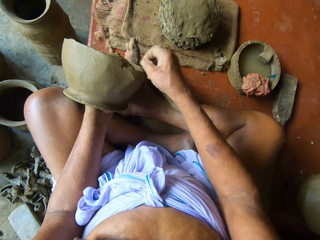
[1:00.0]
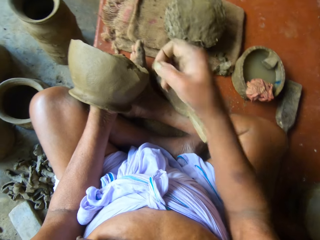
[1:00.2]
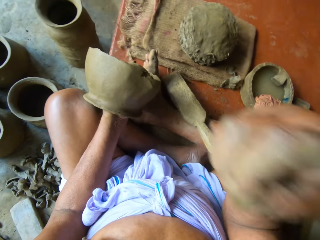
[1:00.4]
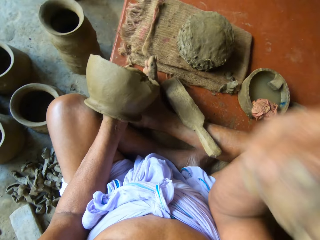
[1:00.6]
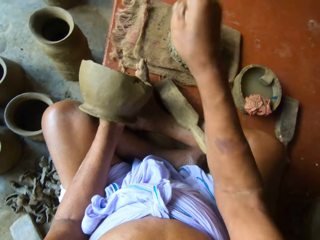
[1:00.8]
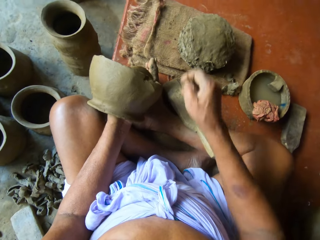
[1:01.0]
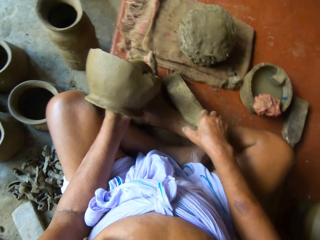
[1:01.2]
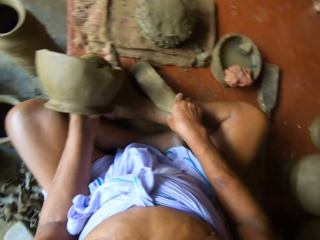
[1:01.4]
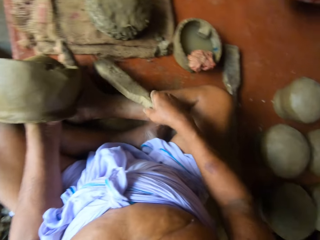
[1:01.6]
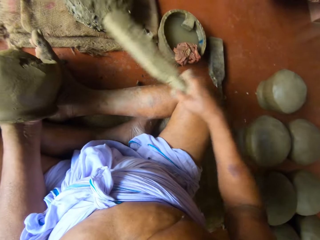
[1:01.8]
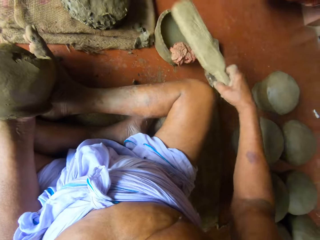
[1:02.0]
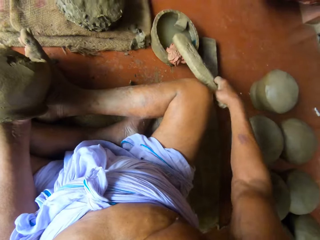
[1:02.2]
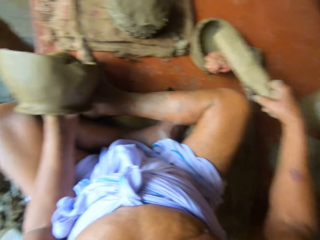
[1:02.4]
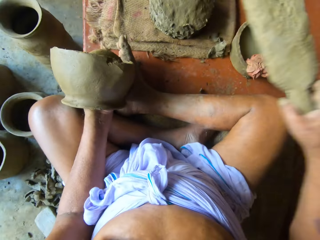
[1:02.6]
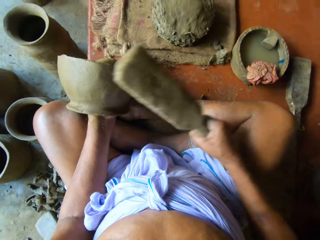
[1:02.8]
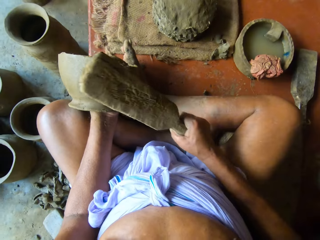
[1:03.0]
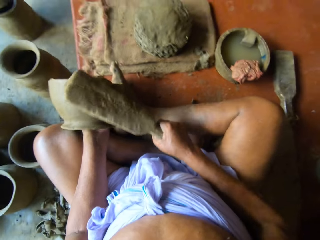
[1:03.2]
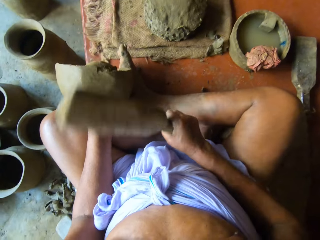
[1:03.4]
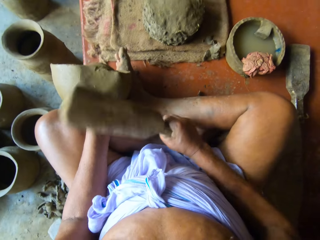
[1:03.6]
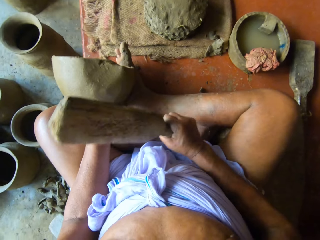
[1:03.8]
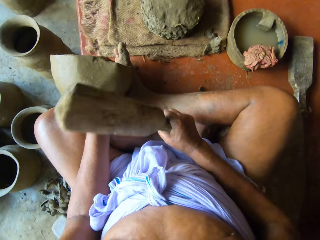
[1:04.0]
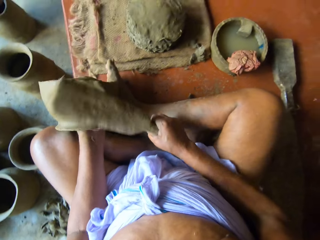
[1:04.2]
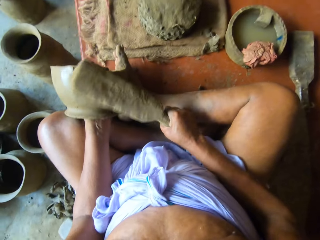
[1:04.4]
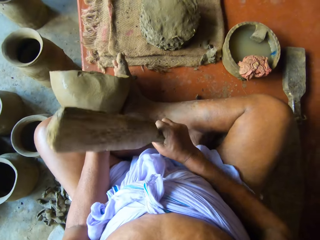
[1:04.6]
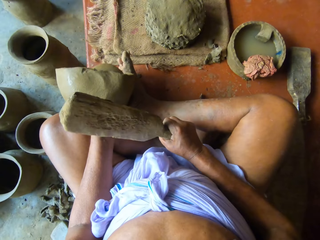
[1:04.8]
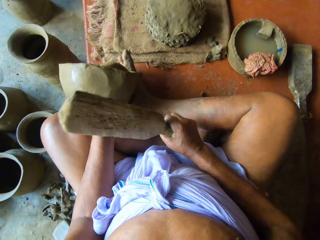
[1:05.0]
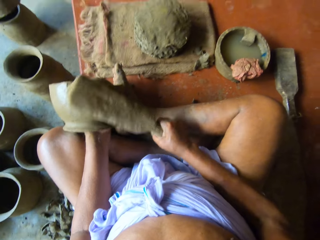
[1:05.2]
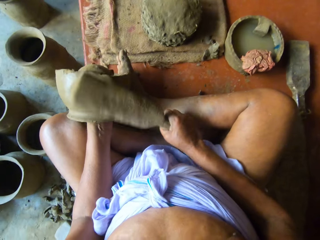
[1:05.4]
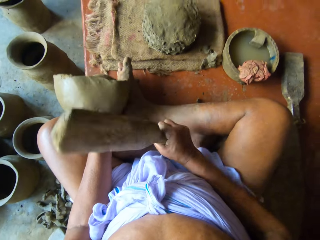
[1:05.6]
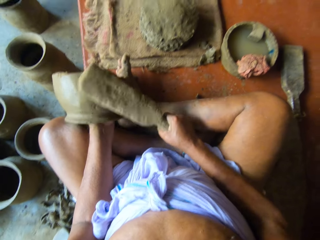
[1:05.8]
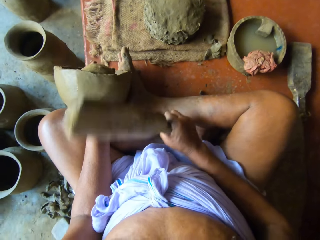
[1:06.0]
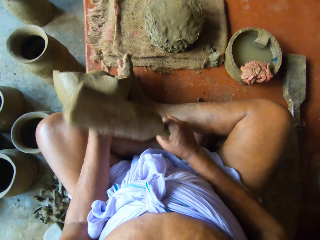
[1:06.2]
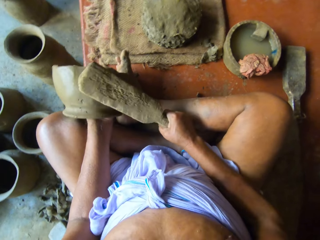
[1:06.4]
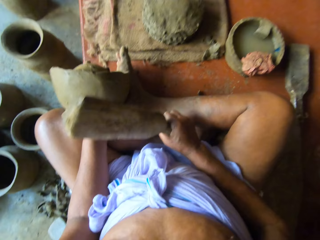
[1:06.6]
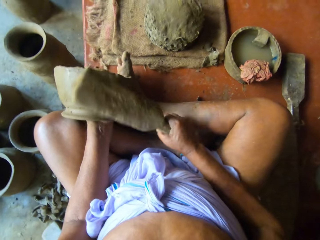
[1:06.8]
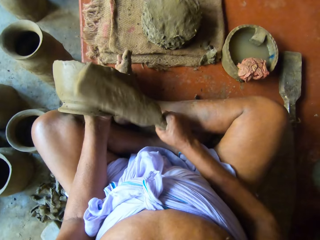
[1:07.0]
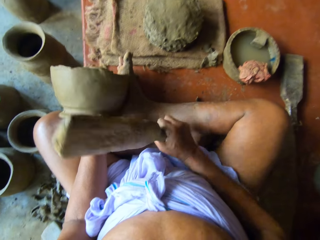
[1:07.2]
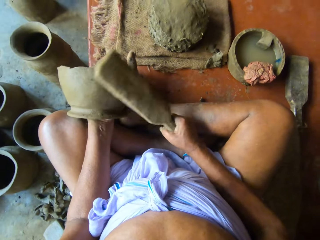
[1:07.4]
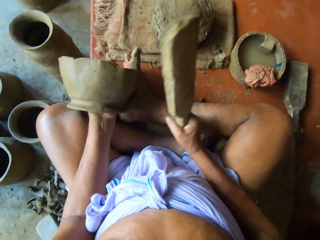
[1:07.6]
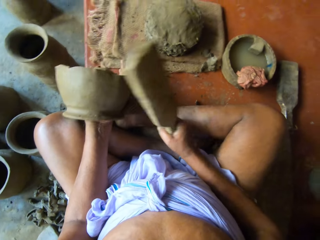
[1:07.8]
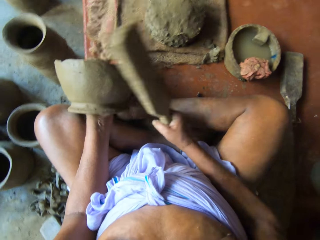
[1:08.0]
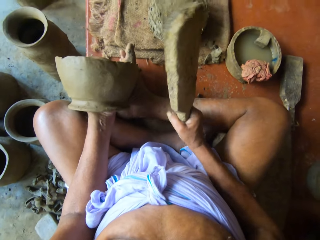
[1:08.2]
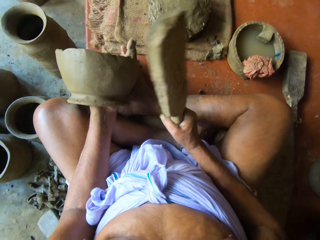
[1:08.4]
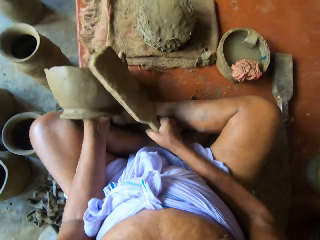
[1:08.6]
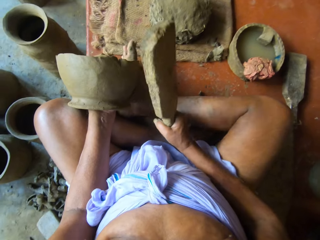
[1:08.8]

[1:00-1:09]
The camera wearer tosses the fragment of clay to the floor with his right hand. He picks up the paddle or wood from his right leg with his right hand. He taps the cloth on the bowl of water on the platform with the paddle in his right hand. He puts the wood in the dish with water. He beats the clay pot on his left hand against the clay anvil in his left hand with the paddle in his right hand. He shapes the pot with the wood.

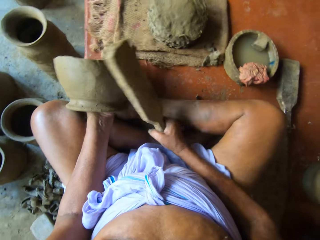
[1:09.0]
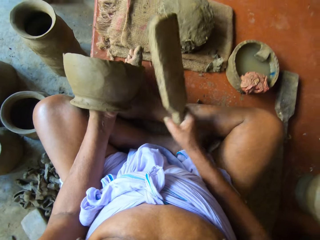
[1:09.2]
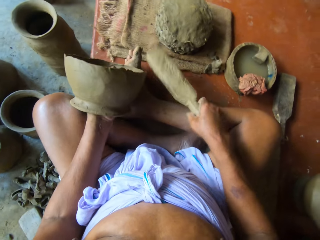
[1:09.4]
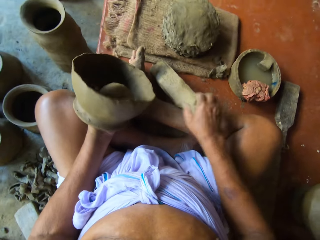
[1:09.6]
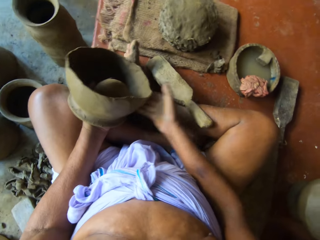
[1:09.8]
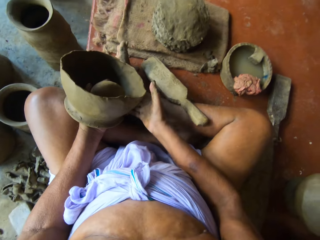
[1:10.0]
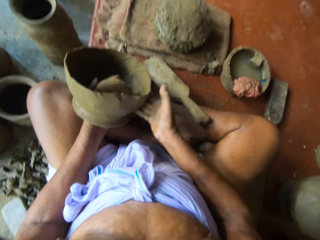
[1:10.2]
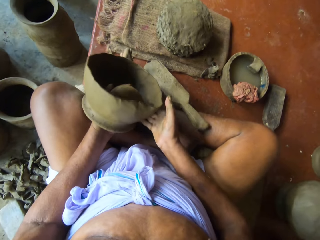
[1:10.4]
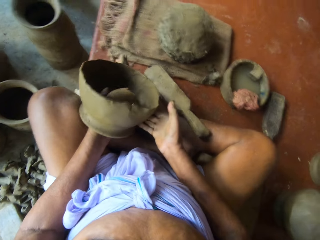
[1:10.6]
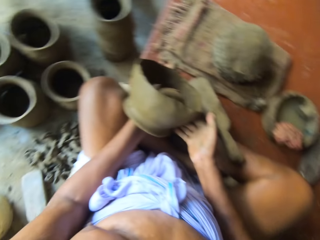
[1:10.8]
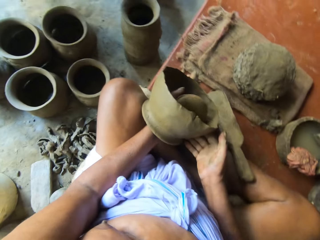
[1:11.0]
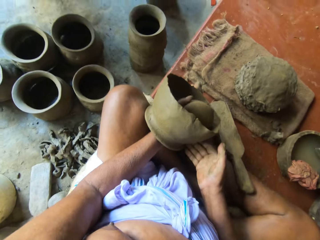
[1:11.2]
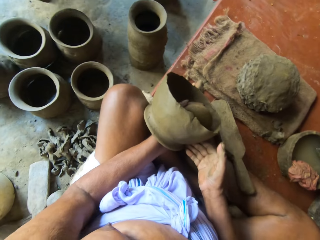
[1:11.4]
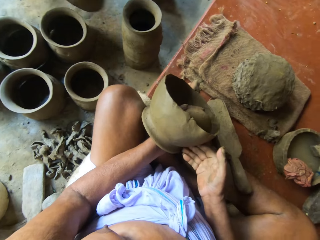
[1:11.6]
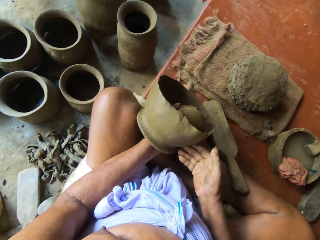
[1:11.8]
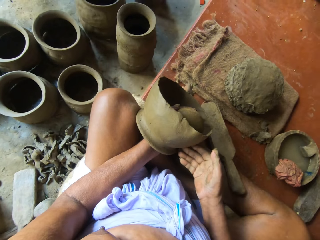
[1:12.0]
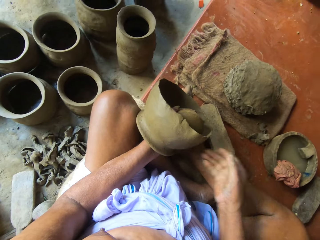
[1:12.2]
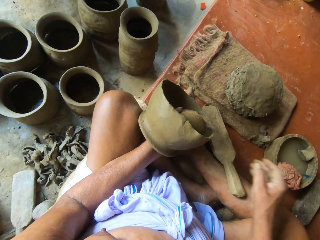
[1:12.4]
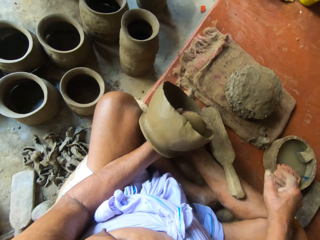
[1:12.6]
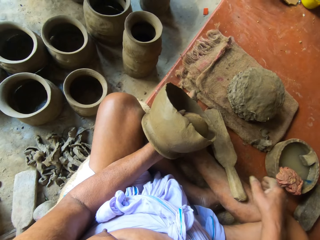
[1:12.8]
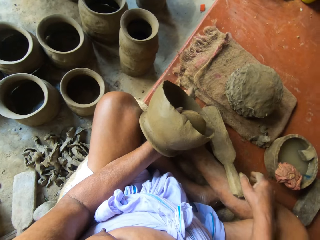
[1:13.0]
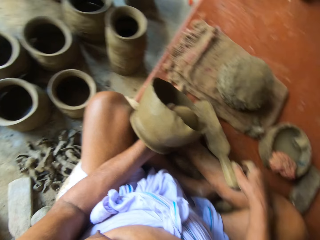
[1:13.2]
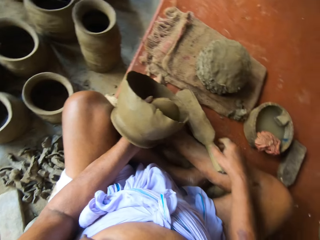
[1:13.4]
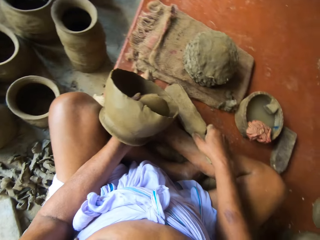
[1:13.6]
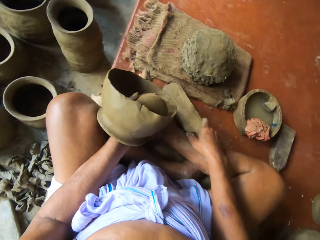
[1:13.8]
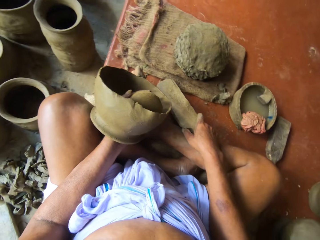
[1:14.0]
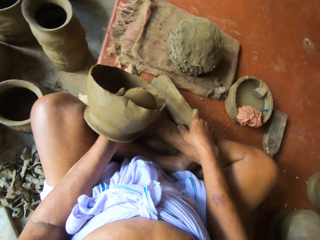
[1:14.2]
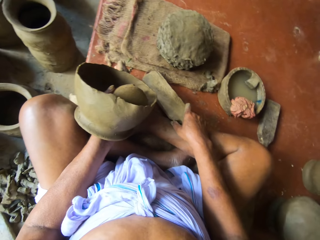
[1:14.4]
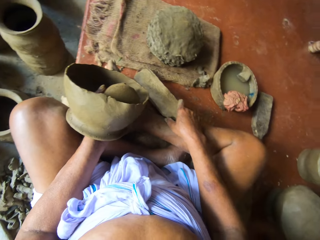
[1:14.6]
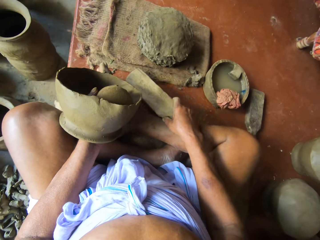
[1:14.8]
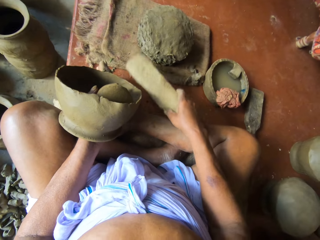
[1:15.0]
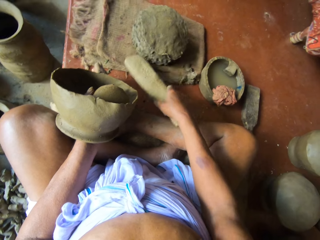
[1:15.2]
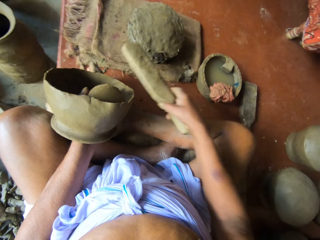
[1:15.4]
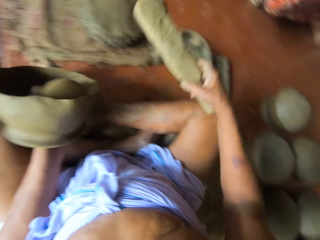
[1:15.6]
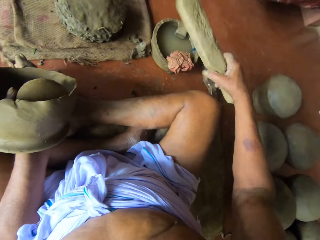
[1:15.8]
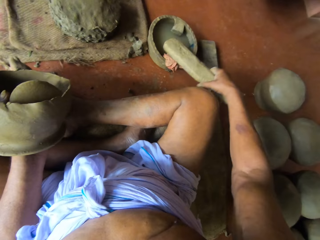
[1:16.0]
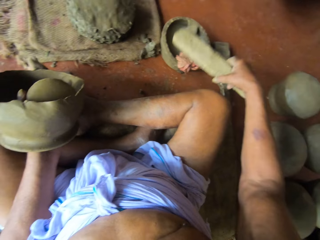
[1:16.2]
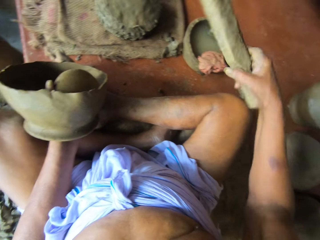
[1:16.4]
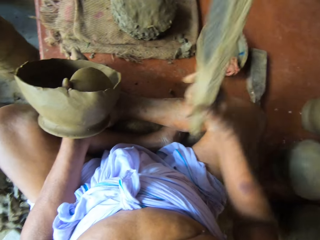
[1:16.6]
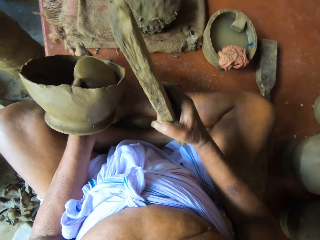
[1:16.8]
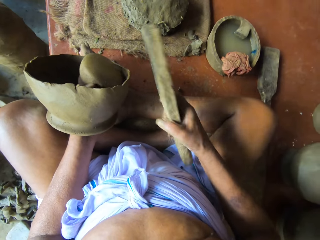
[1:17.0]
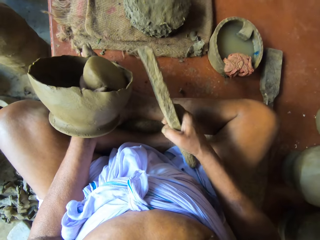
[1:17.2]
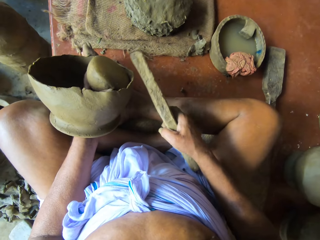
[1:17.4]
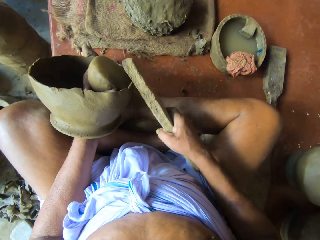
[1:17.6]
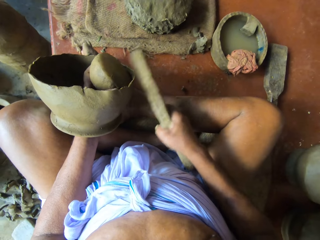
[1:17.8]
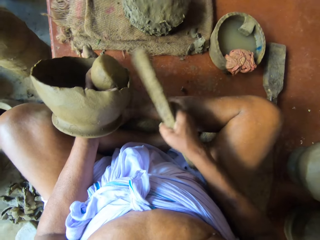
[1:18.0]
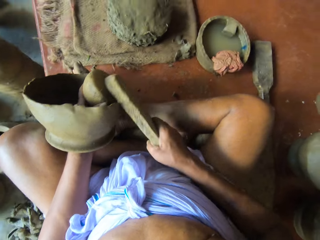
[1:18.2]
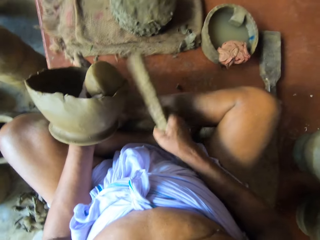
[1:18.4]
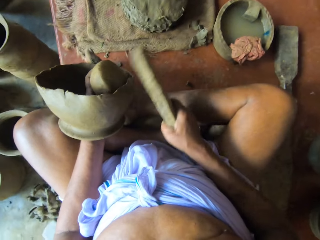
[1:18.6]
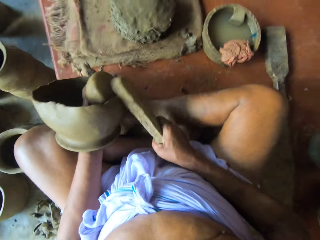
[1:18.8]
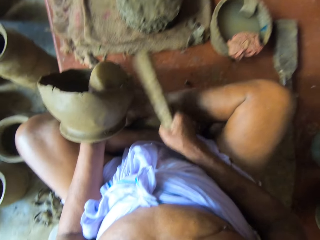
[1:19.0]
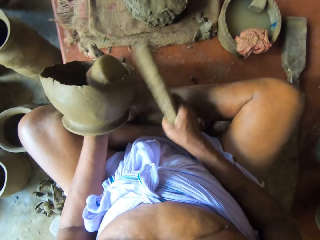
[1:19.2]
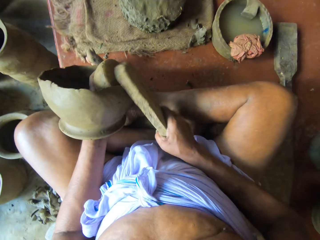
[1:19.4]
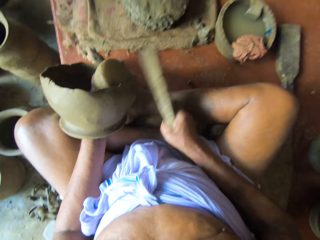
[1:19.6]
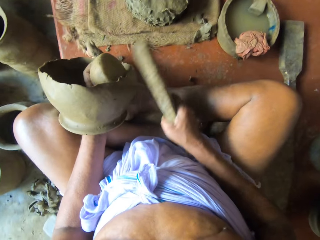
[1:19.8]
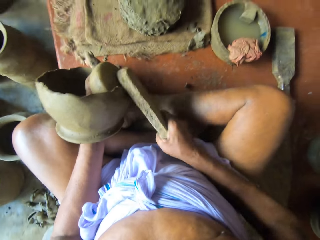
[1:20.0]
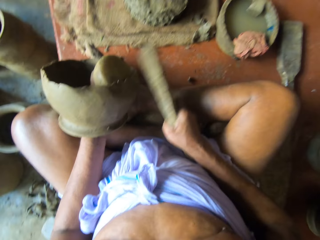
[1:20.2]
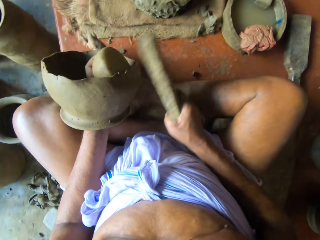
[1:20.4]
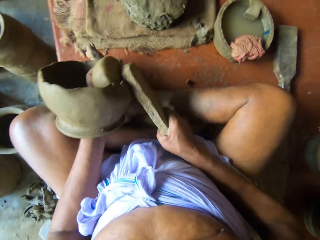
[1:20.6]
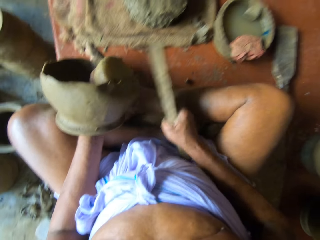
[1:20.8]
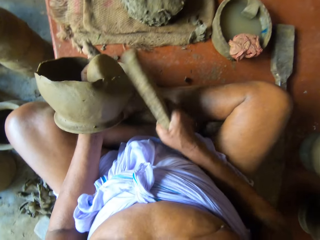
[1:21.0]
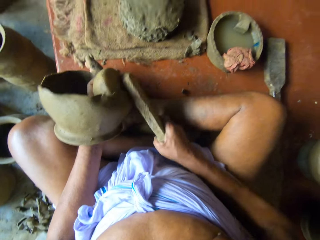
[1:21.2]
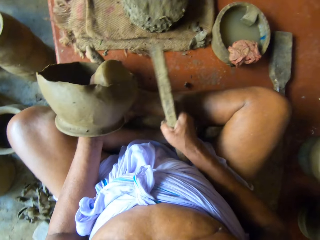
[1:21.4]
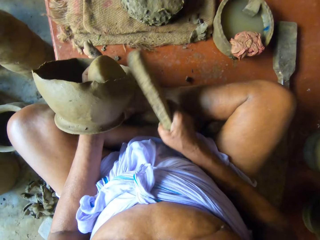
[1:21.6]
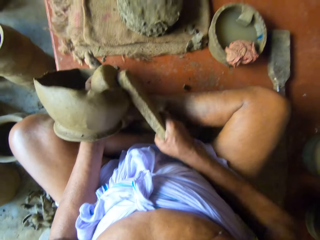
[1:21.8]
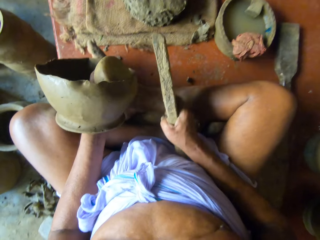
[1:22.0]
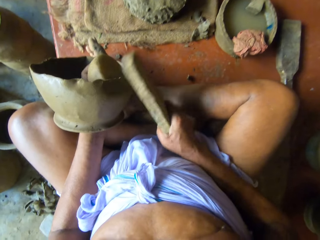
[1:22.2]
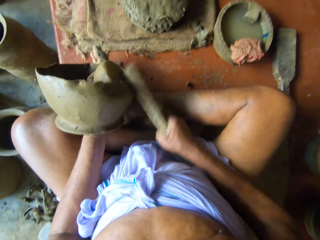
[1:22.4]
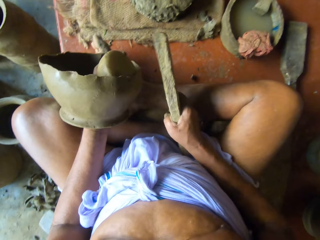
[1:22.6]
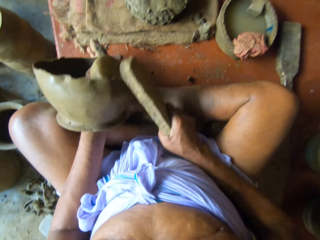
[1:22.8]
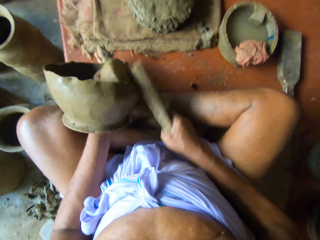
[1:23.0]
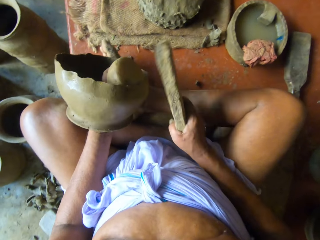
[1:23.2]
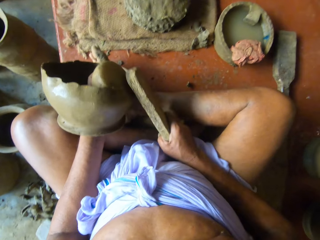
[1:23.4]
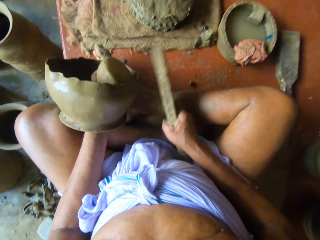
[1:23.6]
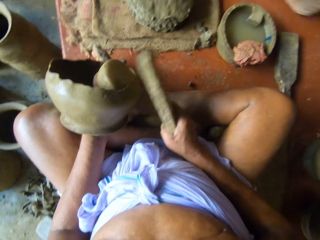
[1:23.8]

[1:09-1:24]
The camera wearer puts the paddle or wood on his right leg with his right hand. He adjusts the clay pot on his left hand with his right hand. He touches the molded pot. A man puts a clay pot on the floor with his right hand. The camera wearer holds the paddle on his right leg with his right hand. He converses. He picks up the paddle from his right leg with his right hand. He taps a cloth on the platform with the paddle in his right hand. He taps the cloth on the bowl of water on the platform with the paddle in his right hand. He puts the wood in the dish with water. He beats the clay pot on his left hand against the clay anvil in his left hand with the paddle in his right hand. He shapes the pot with the wood.
